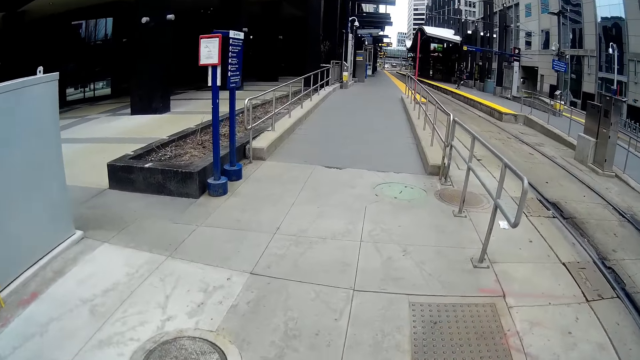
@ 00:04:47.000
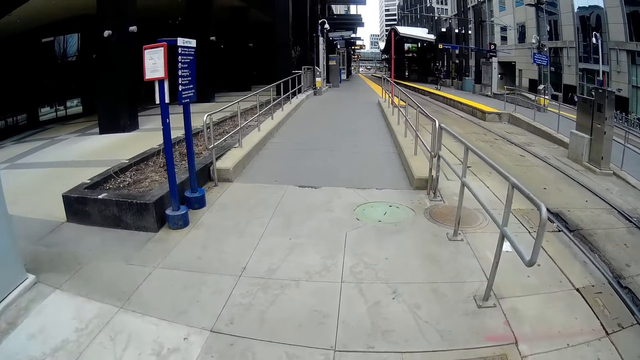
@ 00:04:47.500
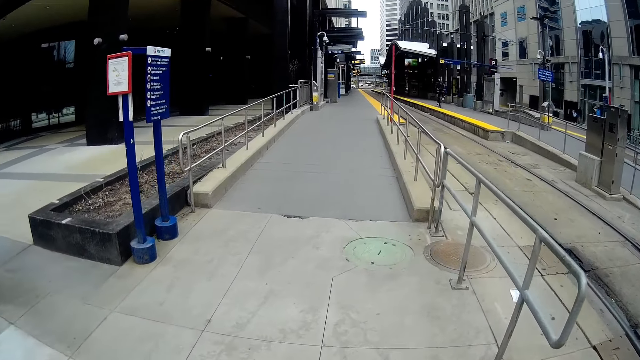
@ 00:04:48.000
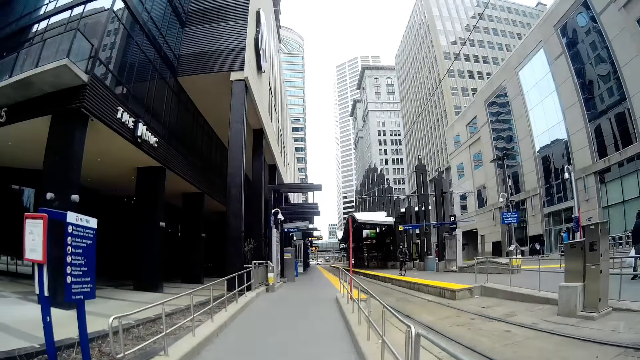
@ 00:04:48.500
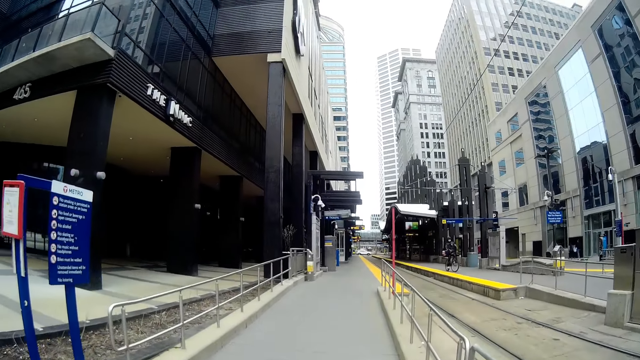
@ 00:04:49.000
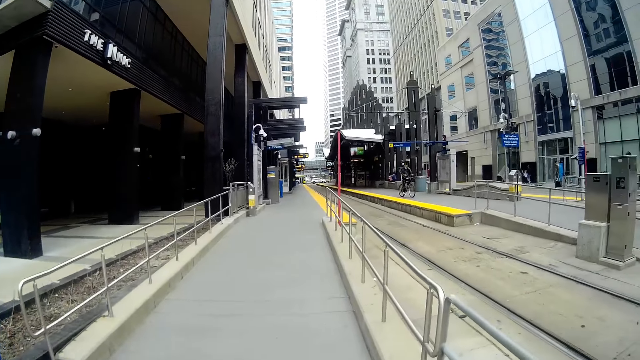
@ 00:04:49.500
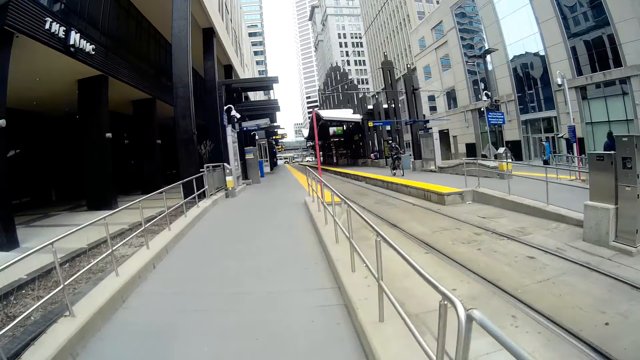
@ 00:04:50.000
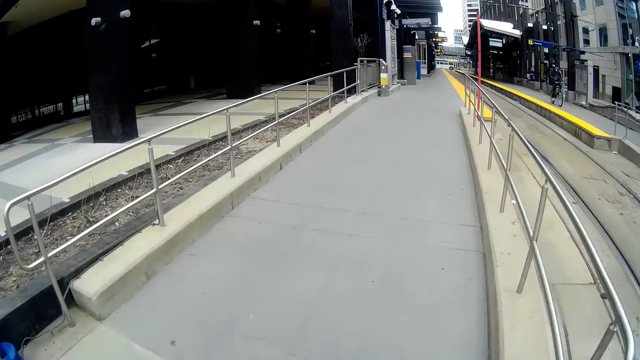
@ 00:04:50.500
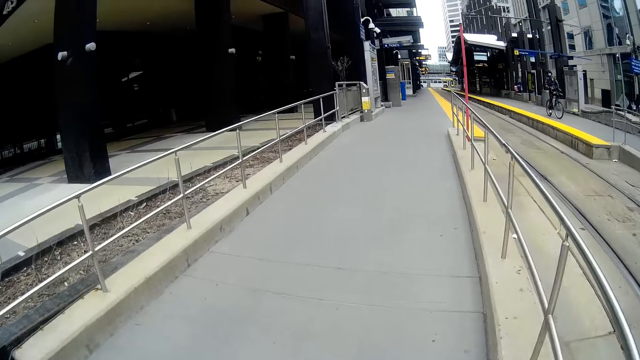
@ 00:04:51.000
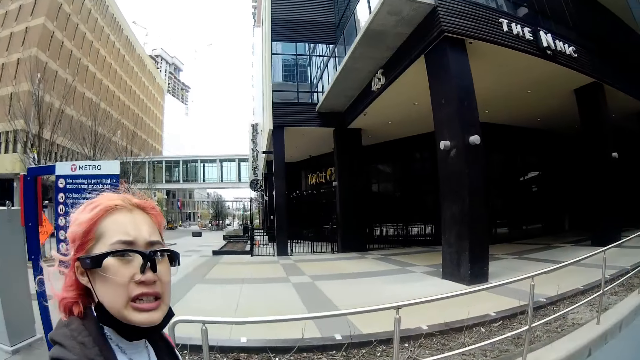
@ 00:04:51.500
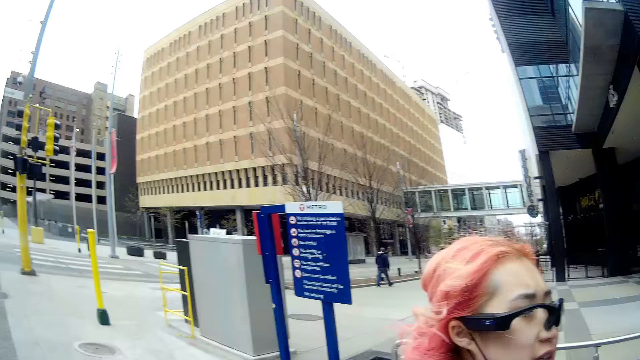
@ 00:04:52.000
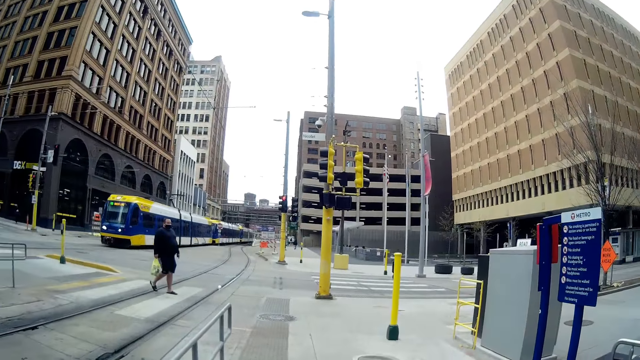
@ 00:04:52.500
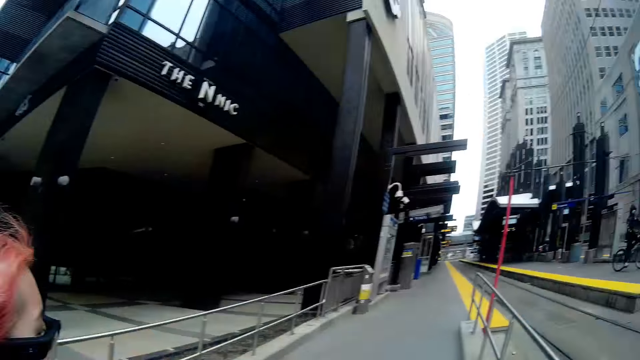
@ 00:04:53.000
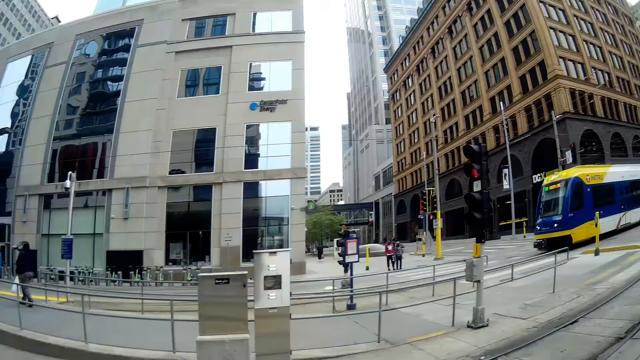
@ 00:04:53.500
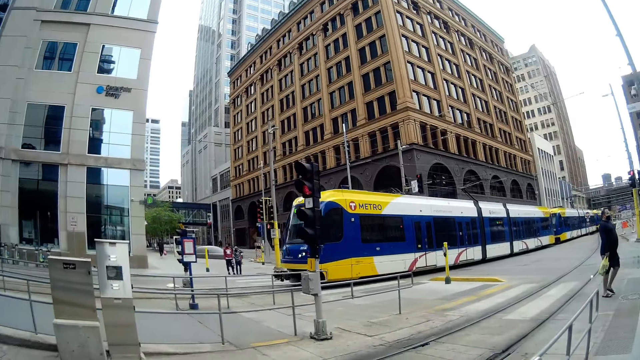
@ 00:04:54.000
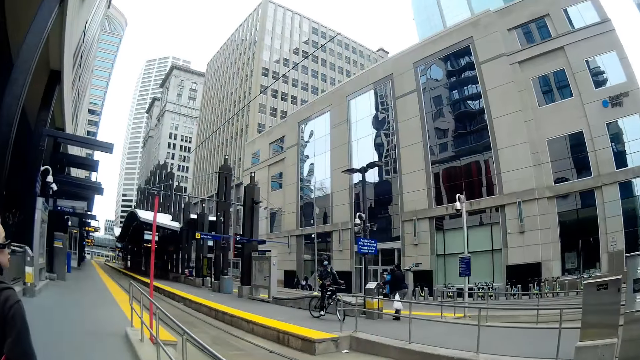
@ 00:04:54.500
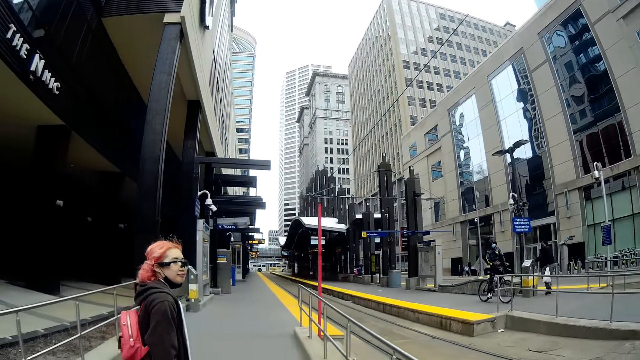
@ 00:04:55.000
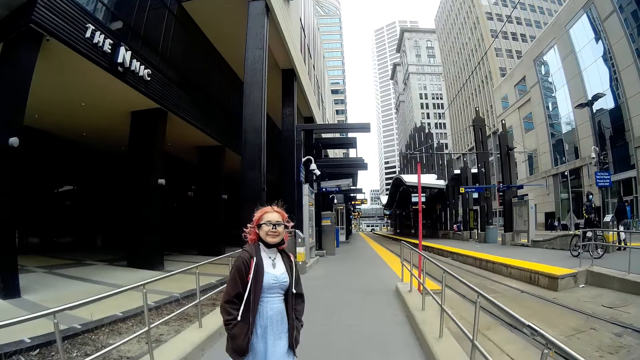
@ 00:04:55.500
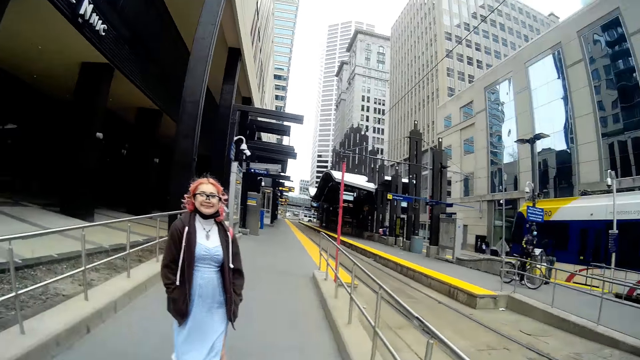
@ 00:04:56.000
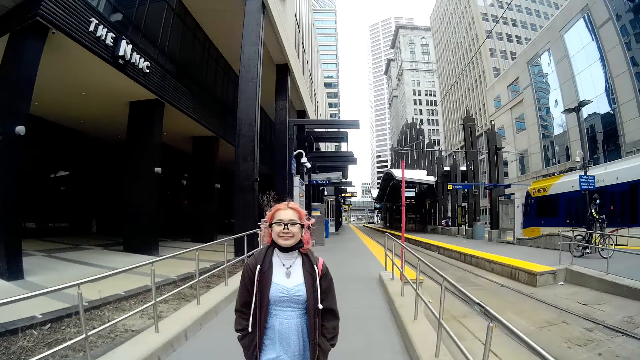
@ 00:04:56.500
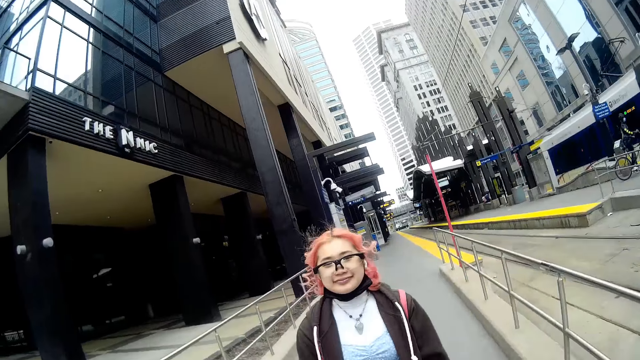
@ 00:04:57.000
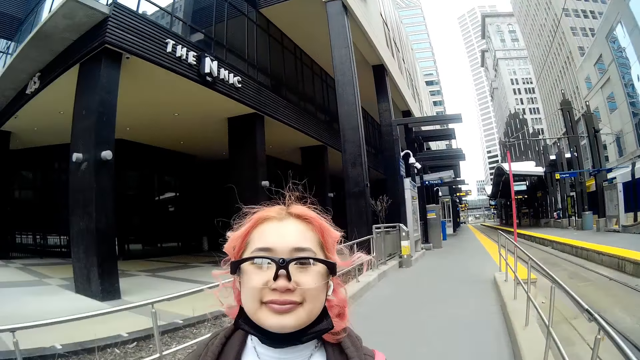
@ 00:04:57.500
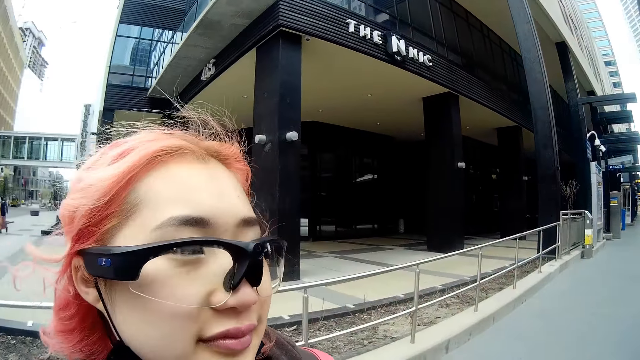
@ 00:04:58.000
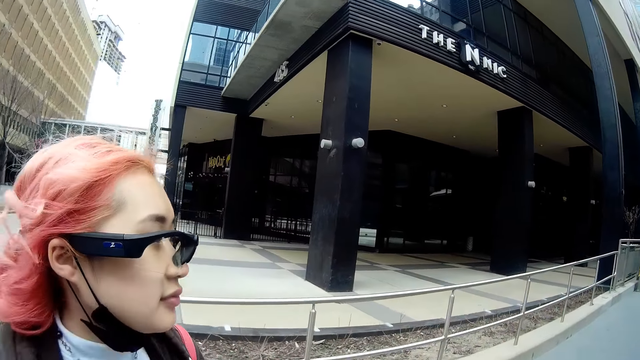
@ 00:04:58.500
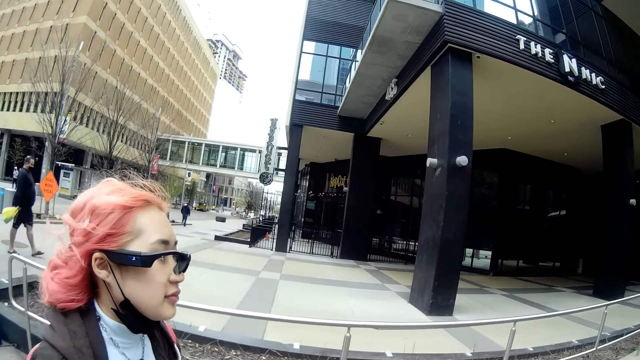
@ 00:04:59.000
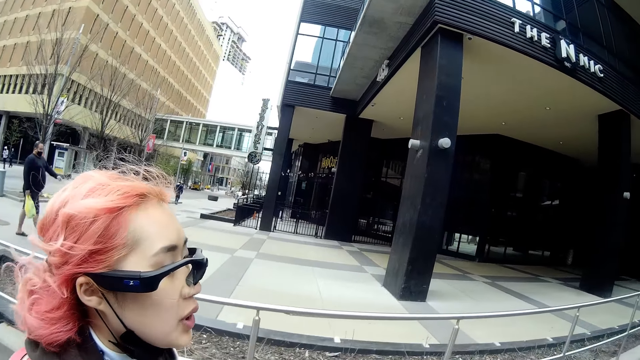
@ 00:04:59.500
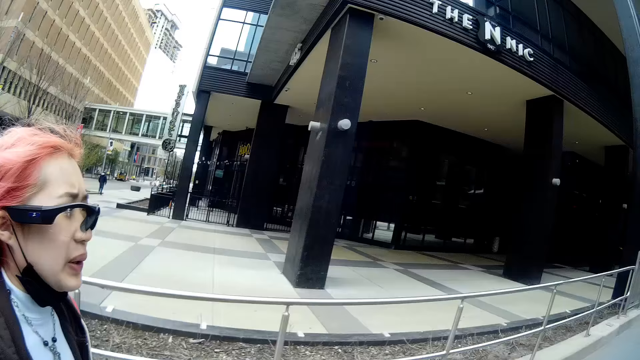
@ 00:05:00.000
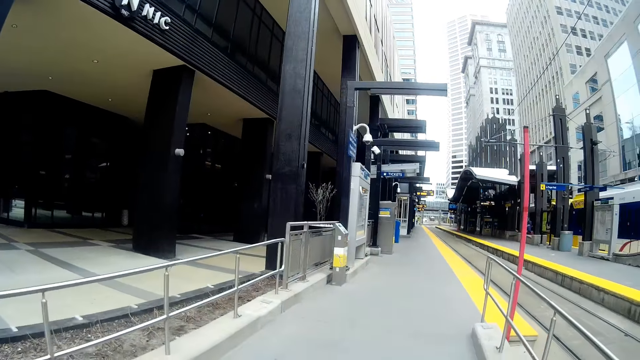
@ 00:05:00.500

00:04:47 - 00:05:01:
The camera wearer looks around the street. They converse with the woman.

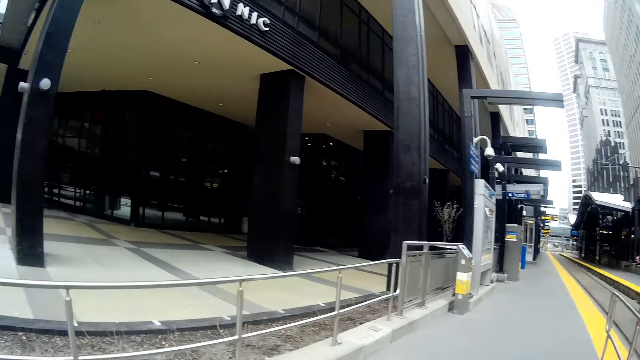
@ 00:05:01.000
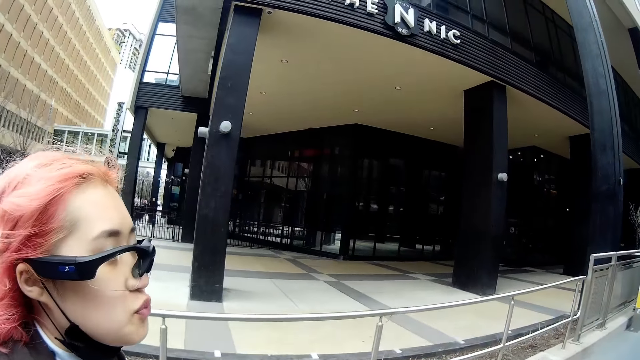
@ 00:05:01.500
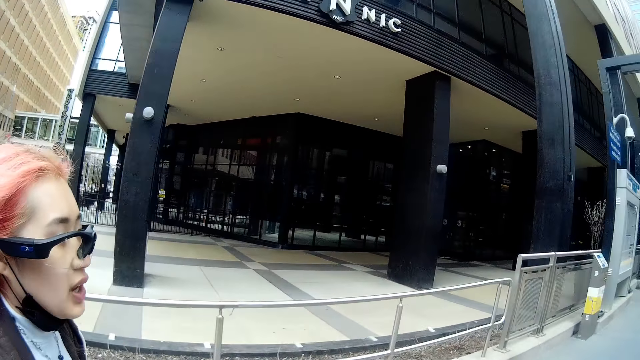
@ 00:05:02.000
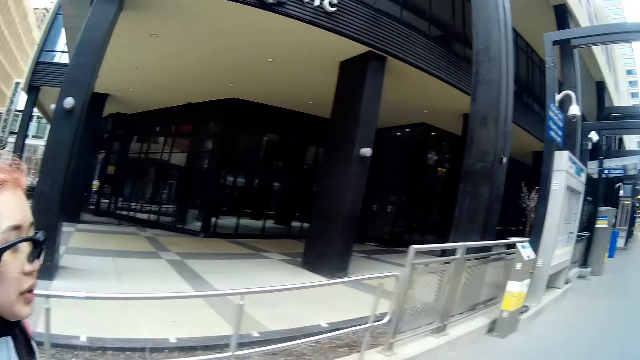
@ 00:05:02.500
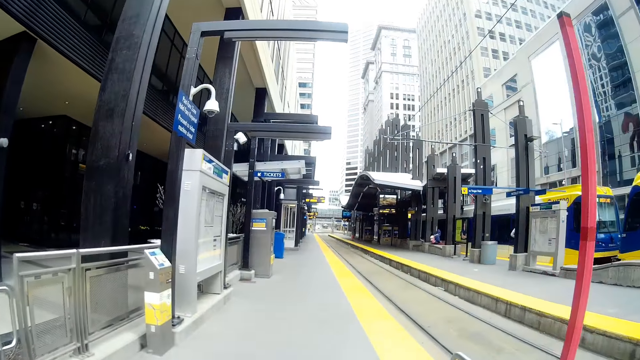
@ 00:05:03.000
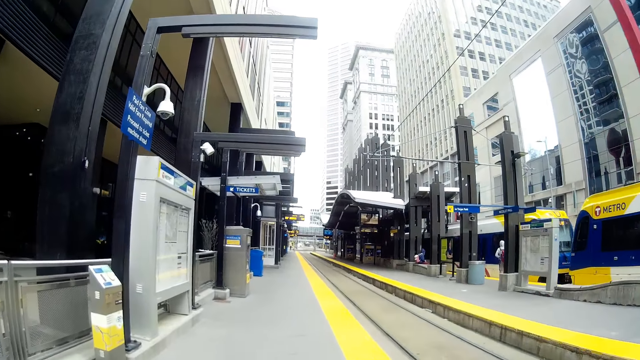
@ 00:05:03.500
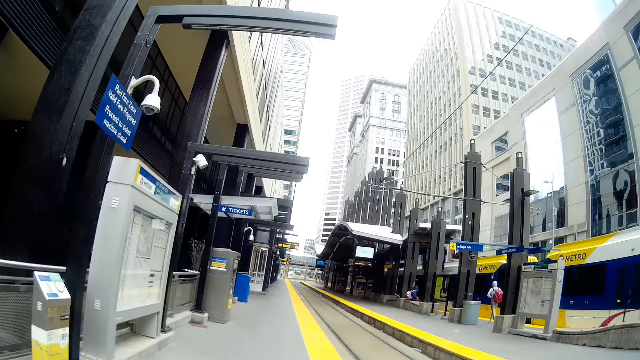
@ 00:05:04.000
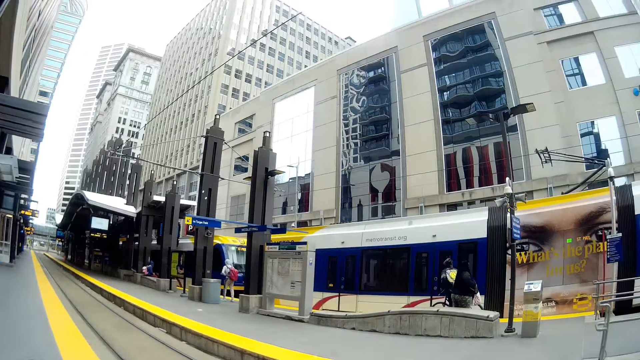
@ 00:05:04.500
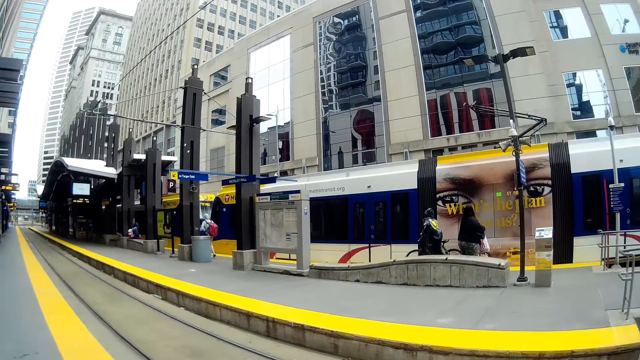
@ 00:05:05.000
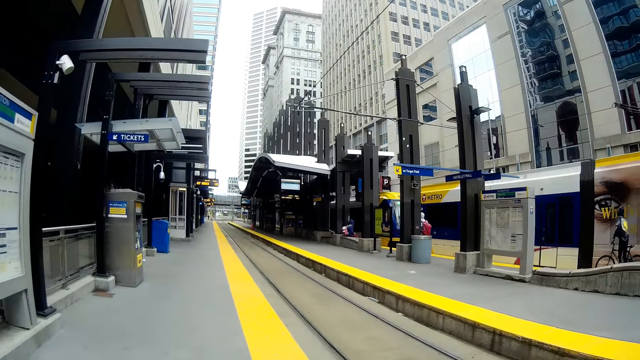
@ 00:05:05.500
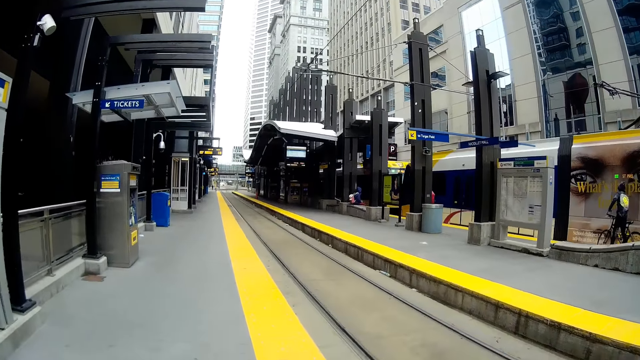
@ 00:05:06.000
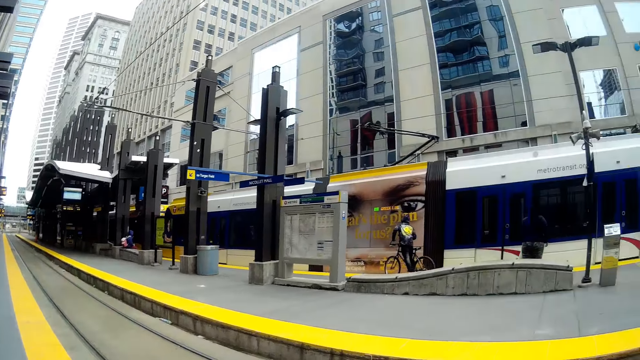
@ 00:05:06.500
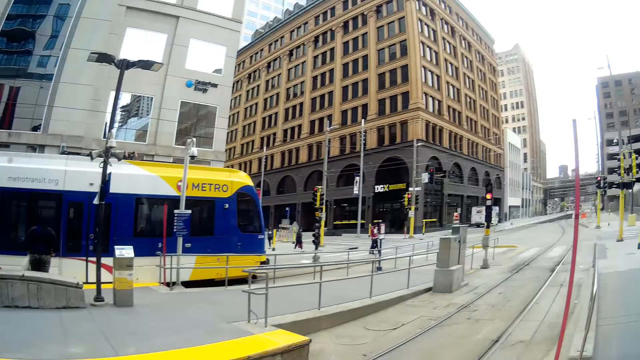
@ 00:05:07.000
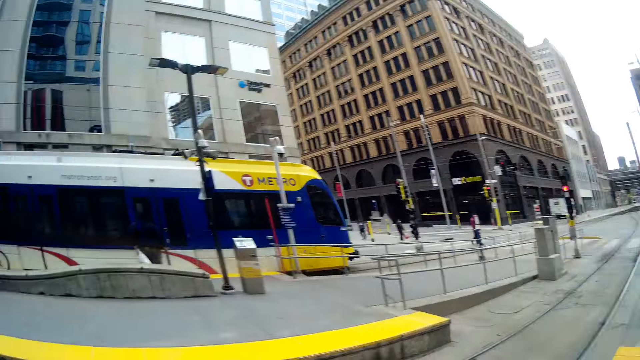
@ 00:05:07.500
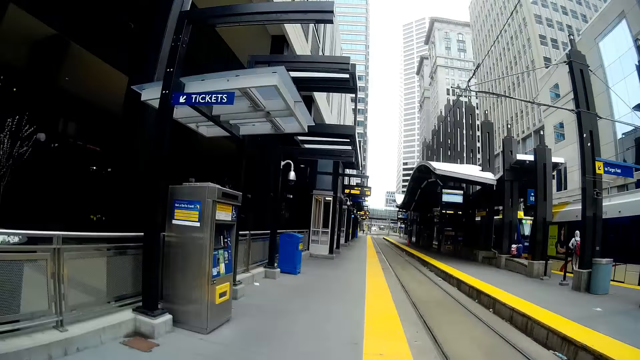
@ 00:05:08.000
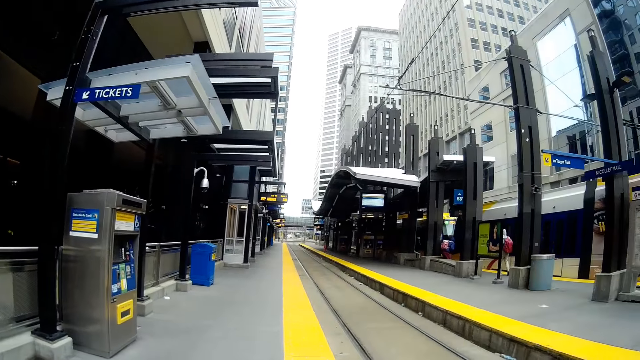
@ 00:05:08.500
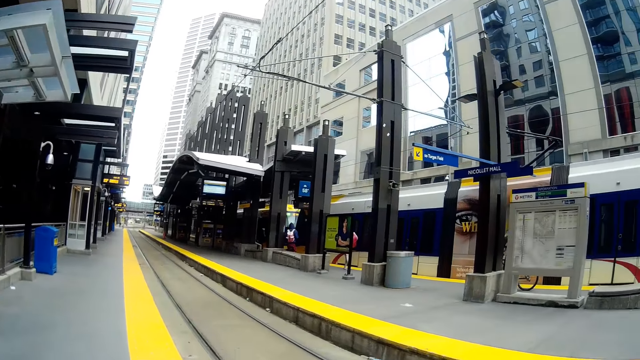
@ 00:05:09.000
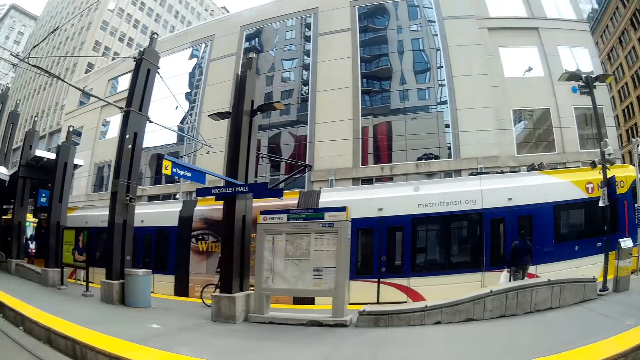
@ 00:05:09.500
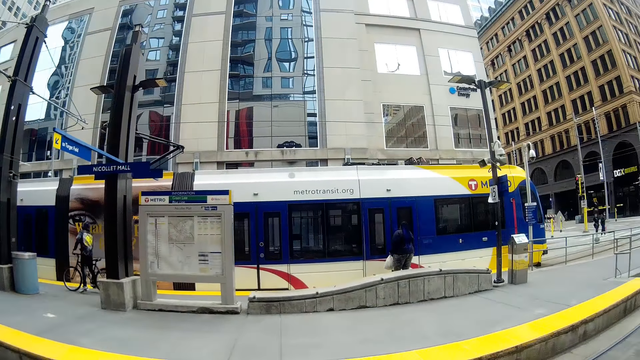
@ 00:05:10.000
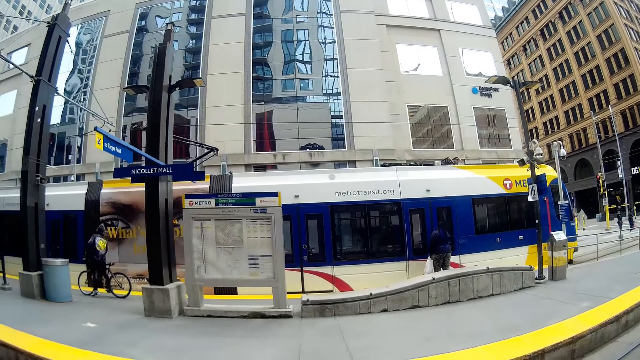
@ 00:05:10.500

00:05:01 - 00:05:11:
A tram drives past the camera wearer. The camera wearer walks along the pavement. They look around the street.
